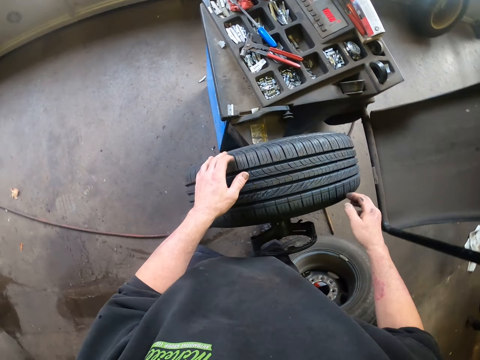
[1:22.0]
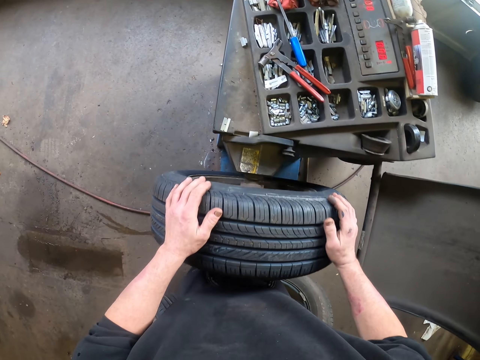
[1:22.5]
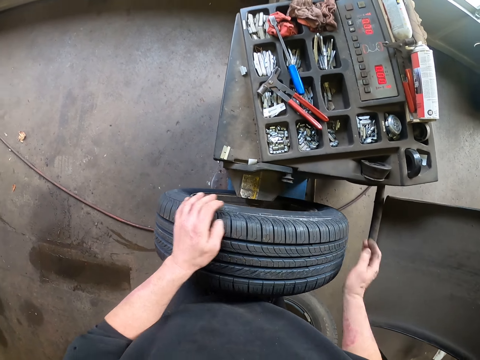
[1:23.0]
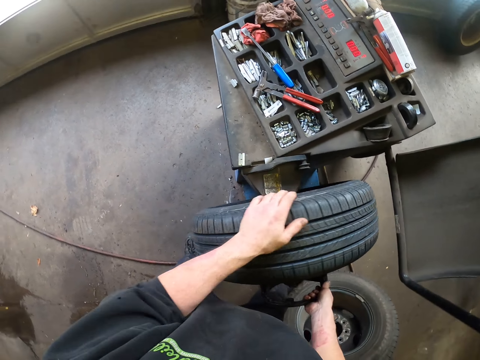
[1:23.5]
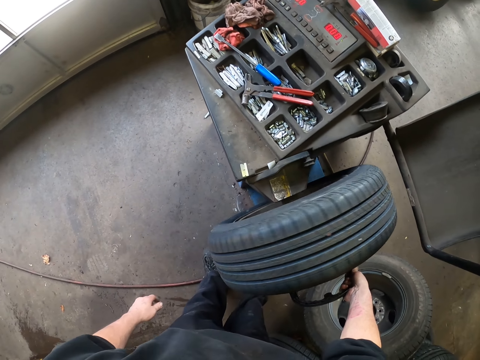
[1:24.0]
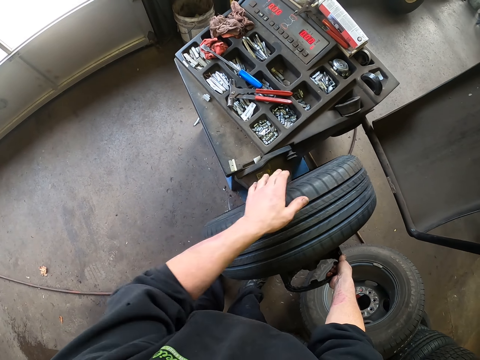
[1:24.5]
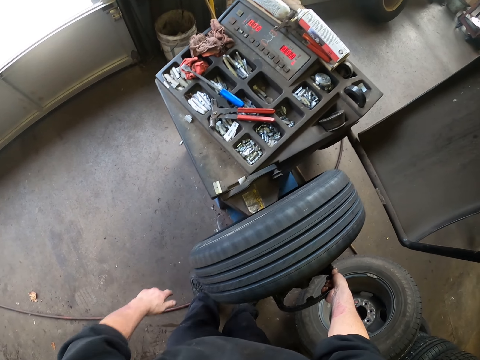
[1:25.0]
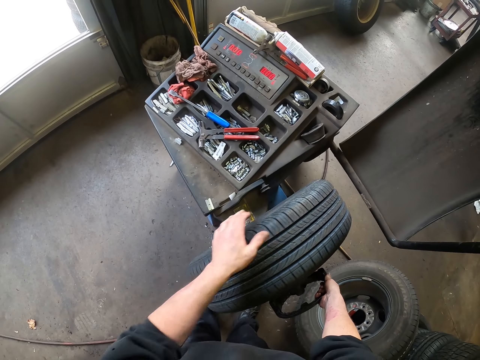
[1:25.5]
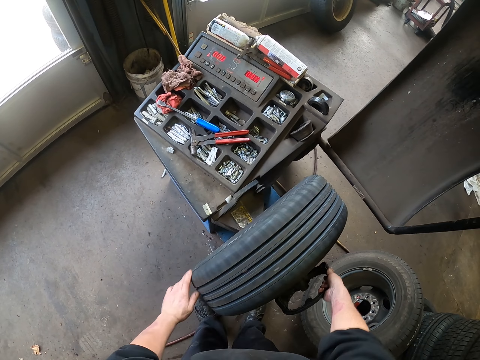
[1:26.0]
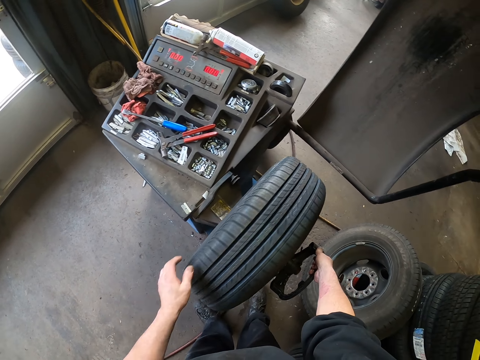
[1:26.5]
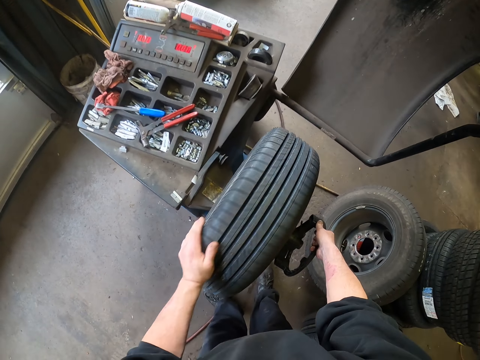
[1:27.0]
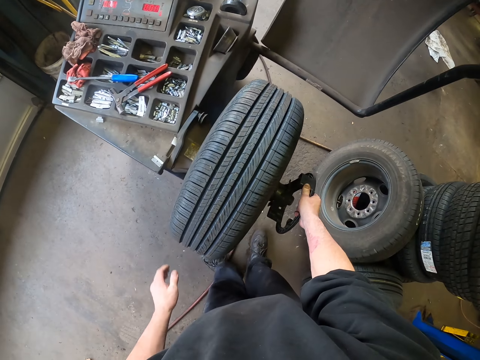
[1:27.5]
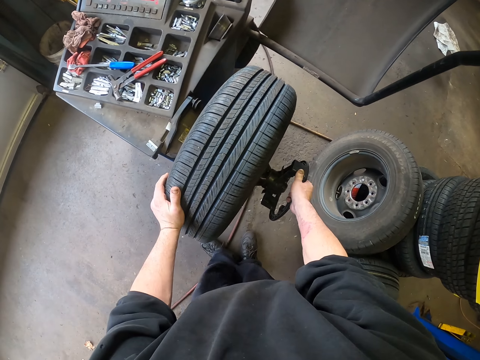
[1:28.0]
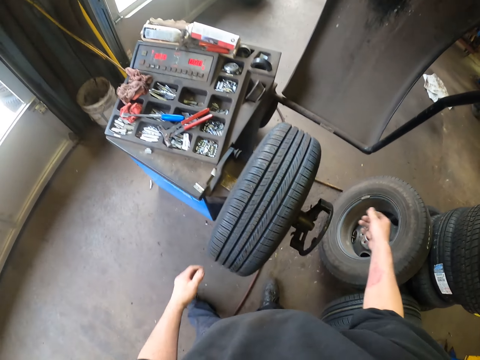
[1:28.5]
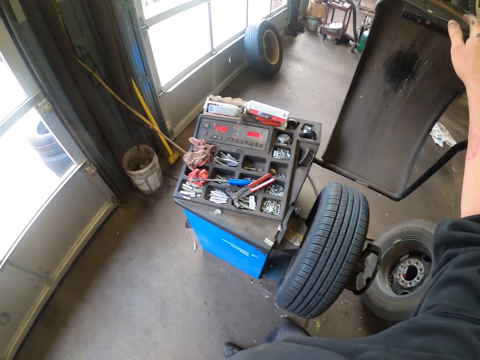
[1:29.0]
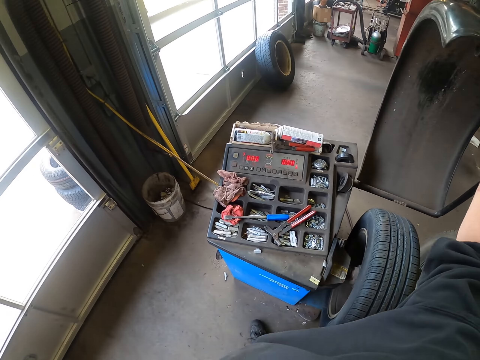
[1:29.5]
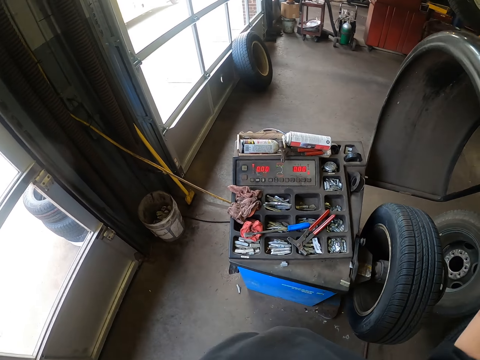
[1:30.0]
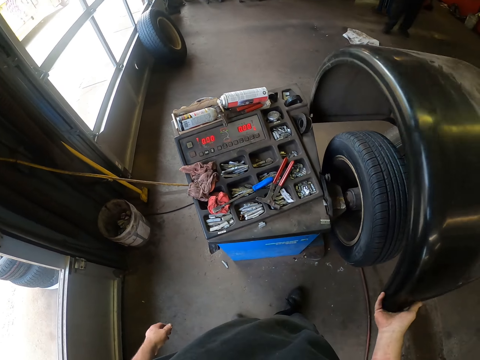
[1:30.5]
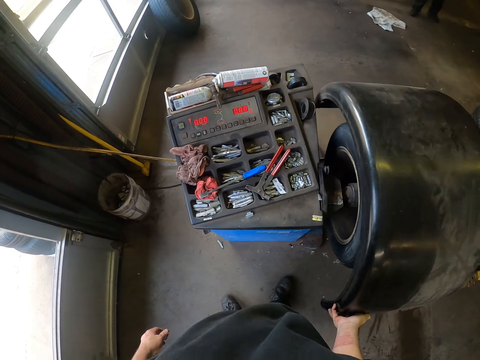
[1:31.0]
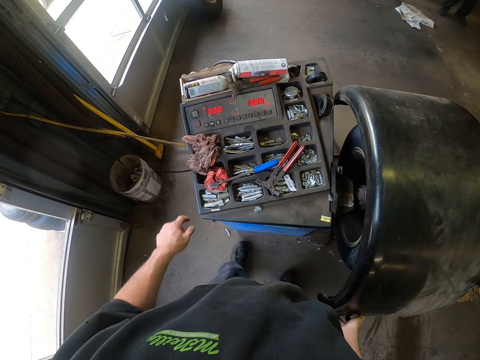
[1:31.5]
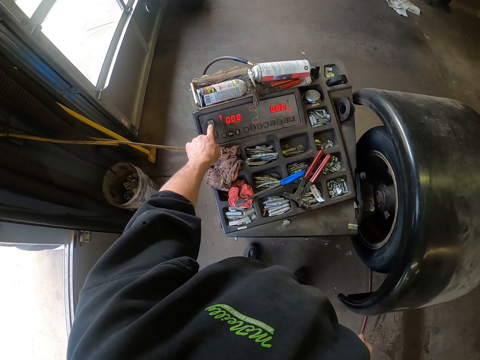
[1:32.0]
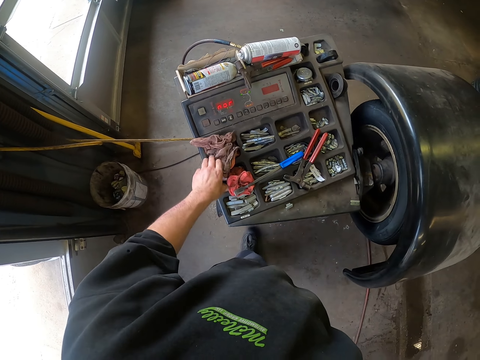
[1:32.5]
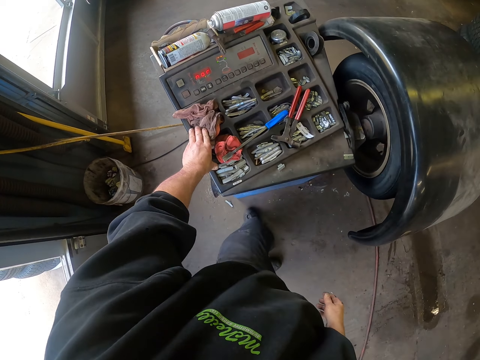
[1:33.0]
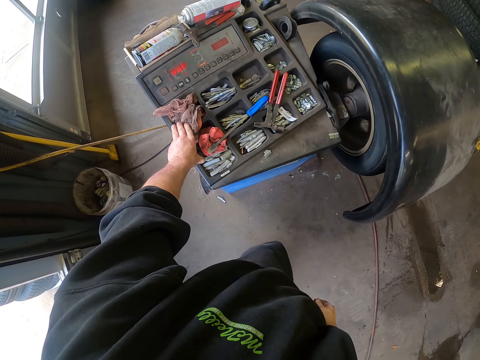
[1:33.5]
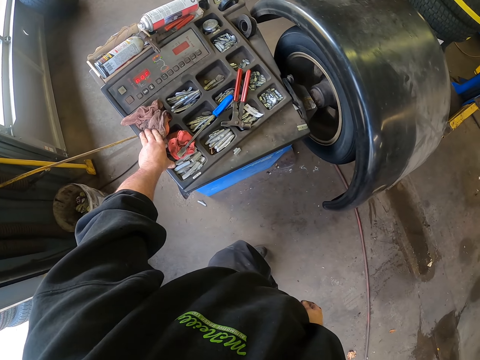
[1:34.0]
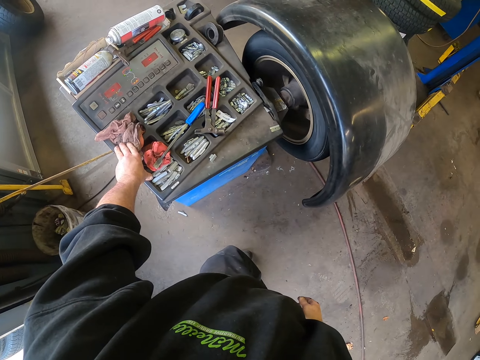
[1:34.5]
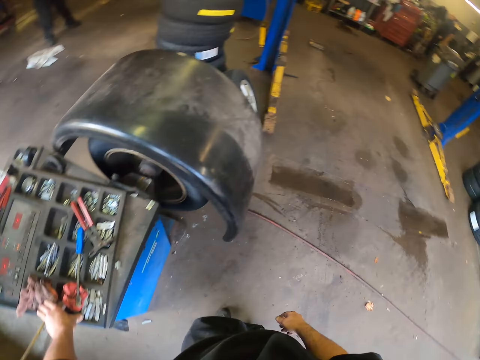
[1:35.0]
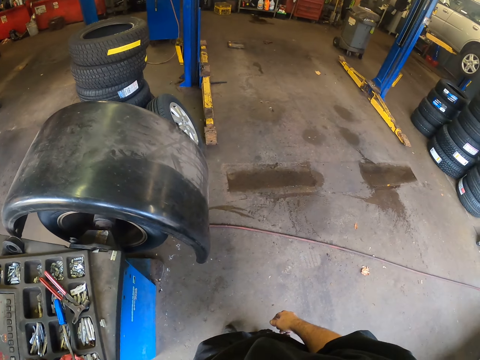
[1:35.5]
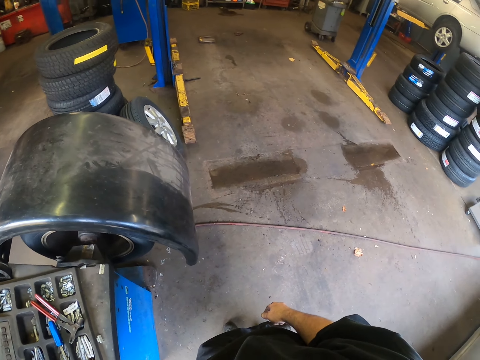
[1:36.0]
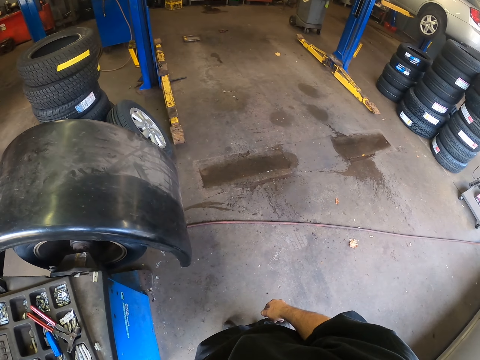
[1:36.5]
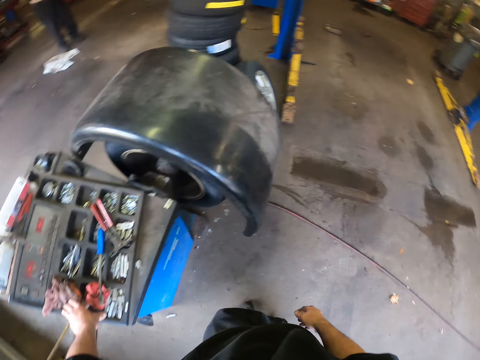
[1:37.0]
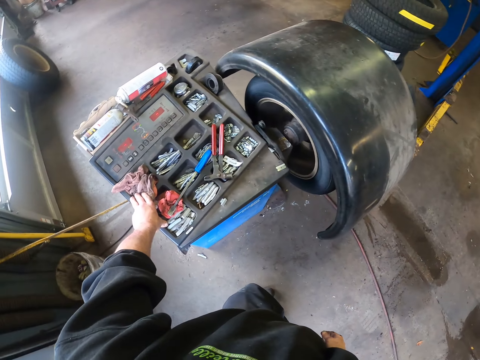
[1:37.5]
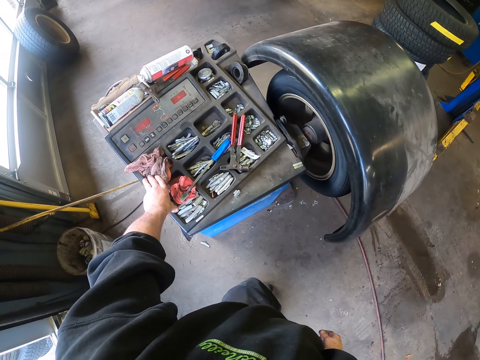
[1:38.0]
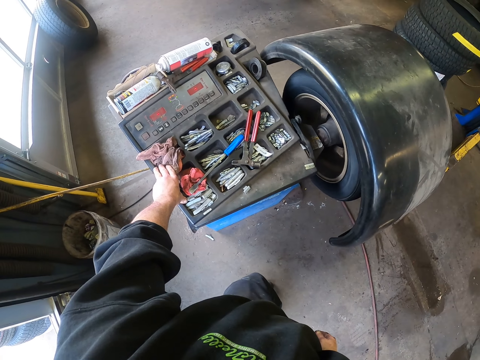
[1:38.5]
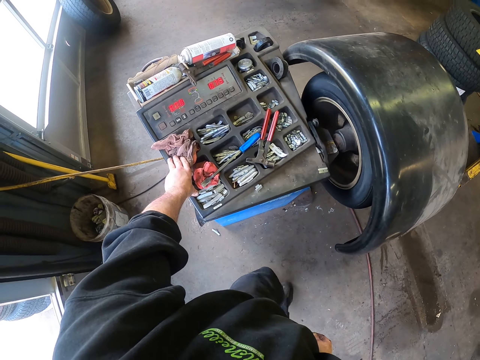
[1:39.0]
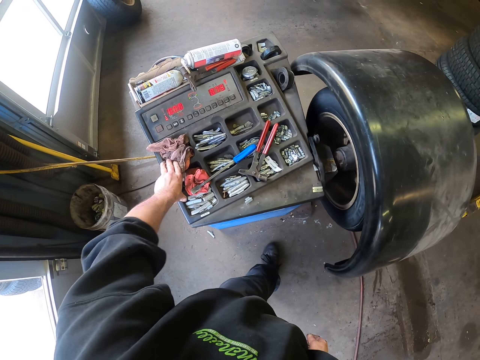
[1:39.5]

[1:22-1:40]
The camera wearer rotates the wheel. He rolls the tire. He flips the wheel protective hood. He presses the keyboard. He starts the wheel balancing machine. He holds himself on the alignment machine. He looks around the garage.

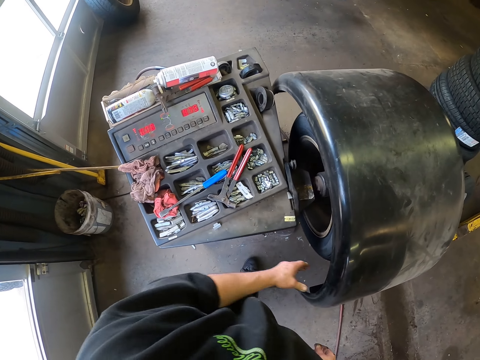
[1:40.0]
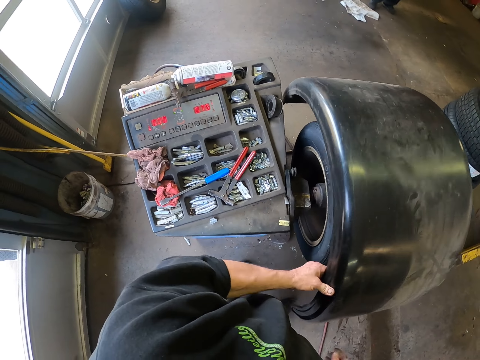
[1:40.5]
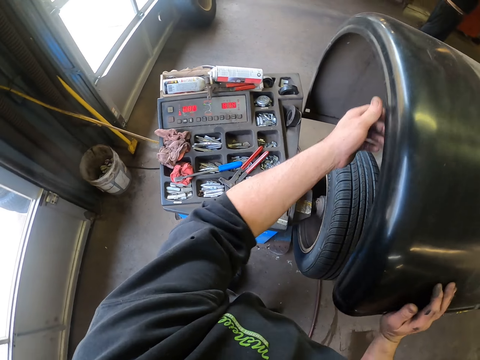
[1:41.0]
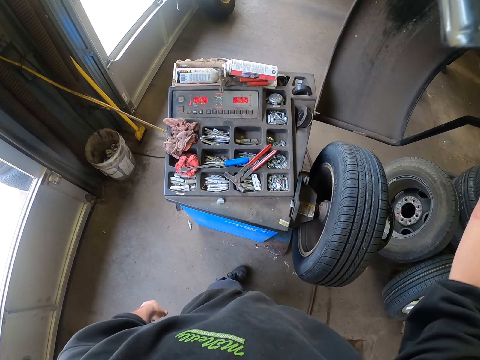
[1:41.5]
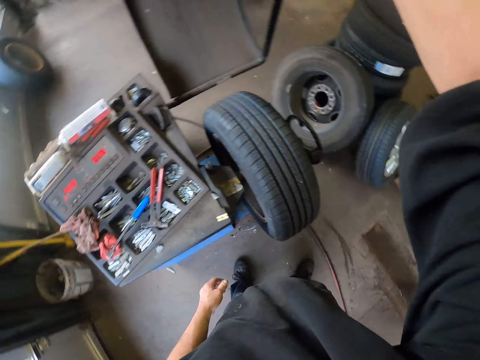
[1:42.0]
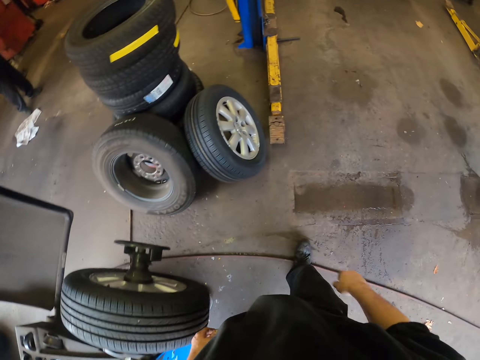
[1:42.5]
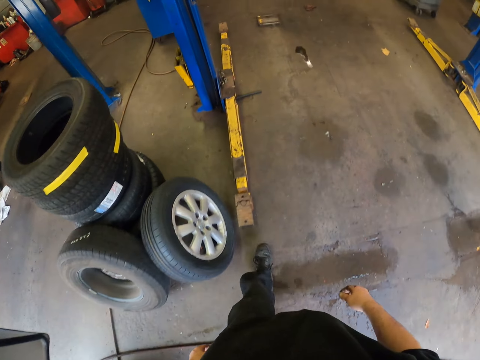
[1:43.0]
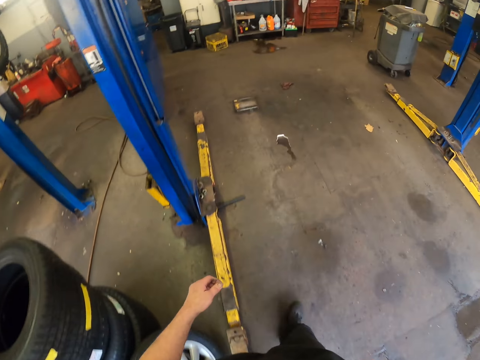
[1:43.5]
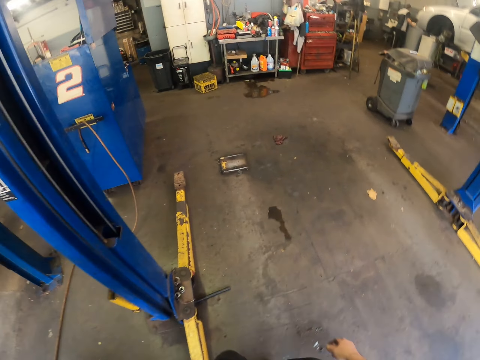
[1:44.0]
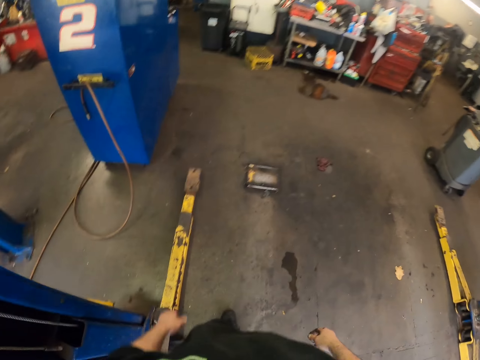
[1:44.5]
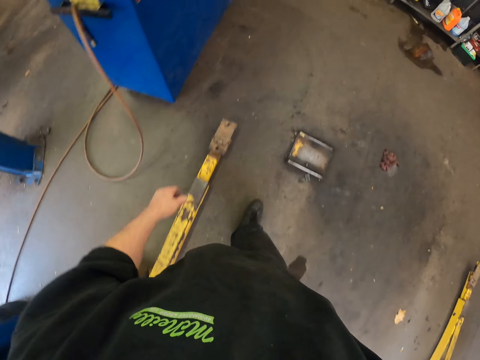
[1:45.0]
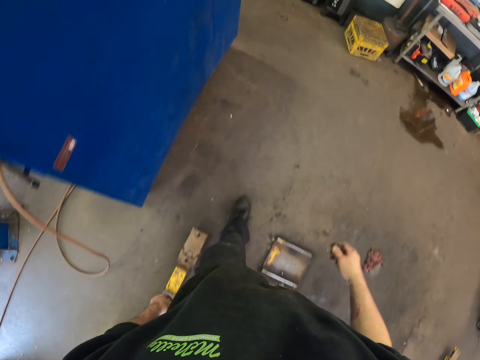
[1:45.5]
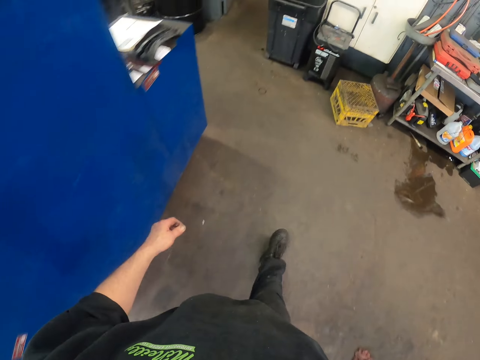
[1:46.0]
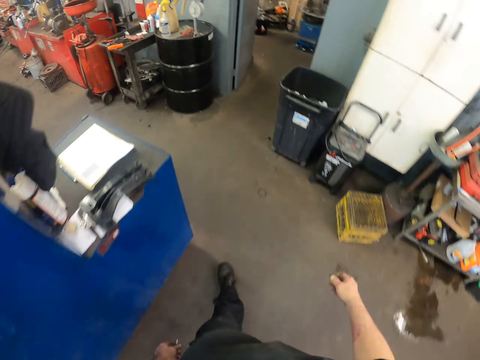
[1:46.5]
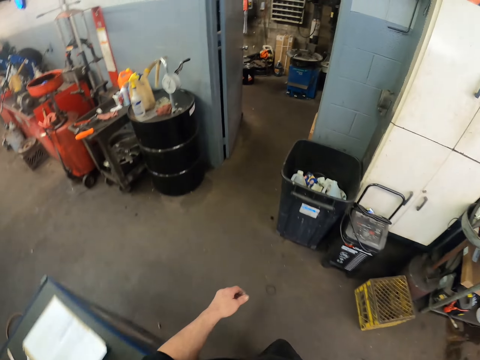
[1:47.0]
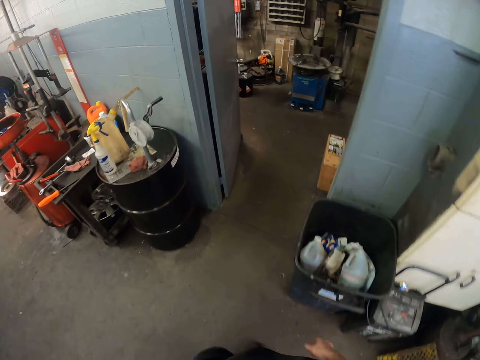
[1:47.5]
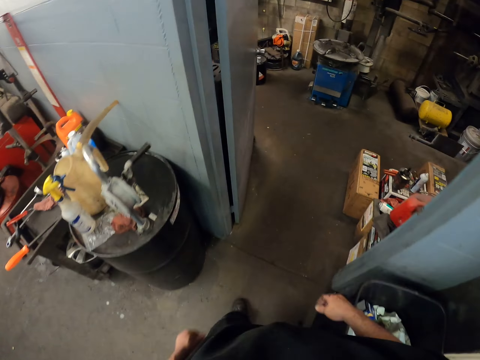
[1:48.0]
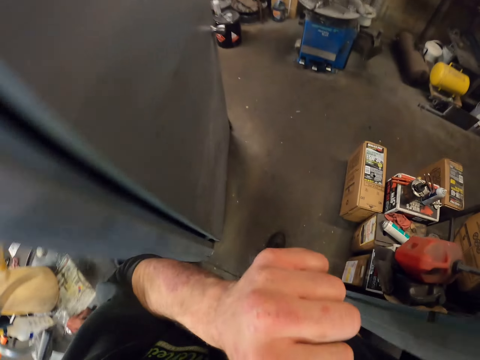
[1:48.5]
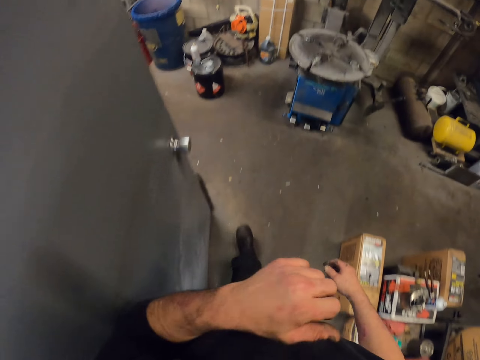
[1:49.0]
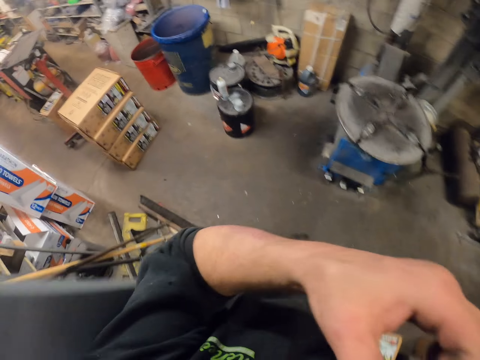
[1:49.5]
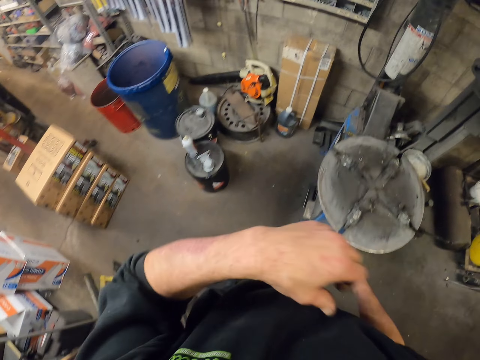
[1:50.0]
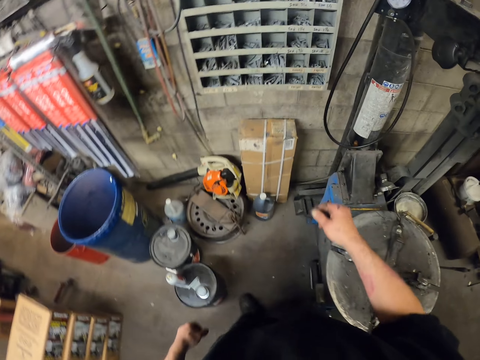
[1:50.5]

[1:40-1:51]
The camera wearer lifts the wheel protective hood. They walk in the garage. They hold their face.
